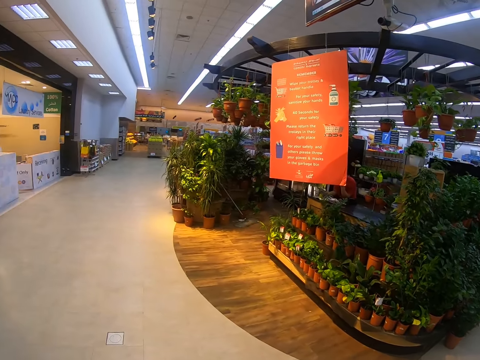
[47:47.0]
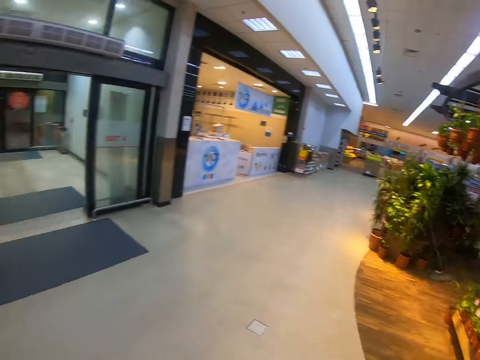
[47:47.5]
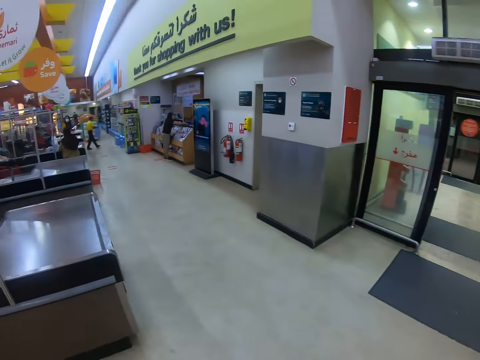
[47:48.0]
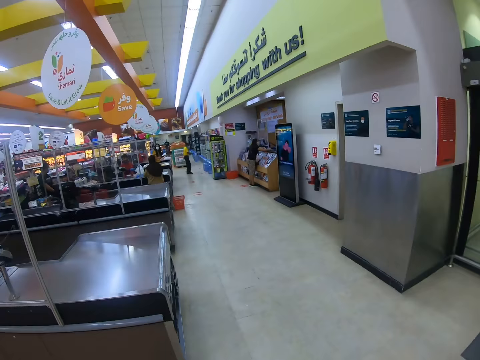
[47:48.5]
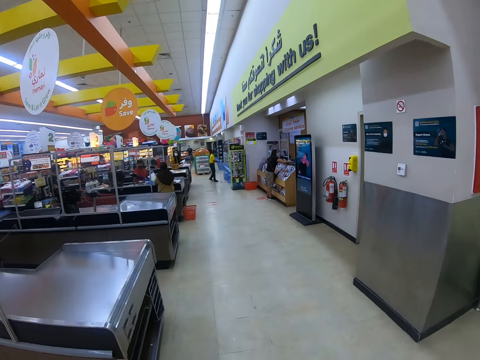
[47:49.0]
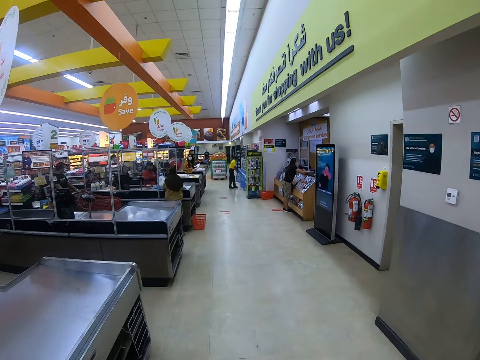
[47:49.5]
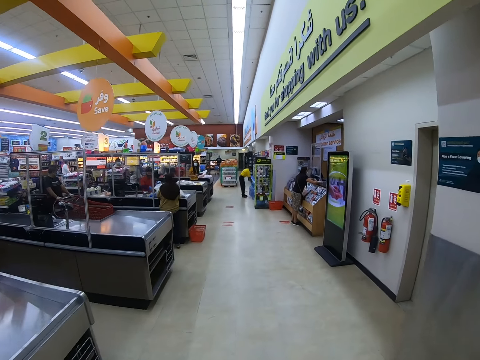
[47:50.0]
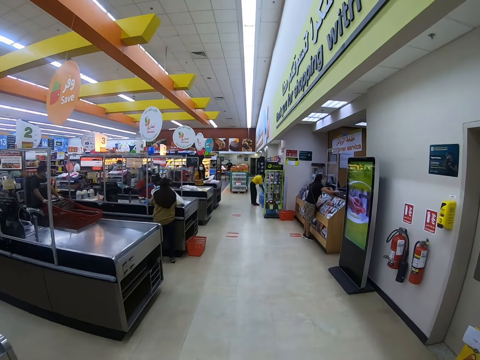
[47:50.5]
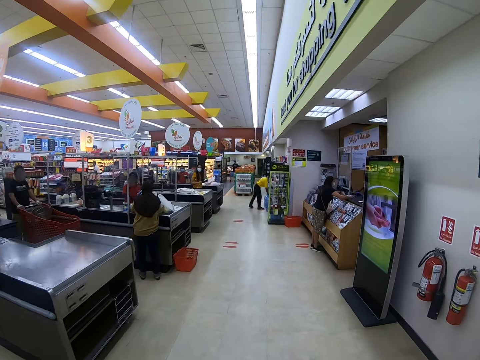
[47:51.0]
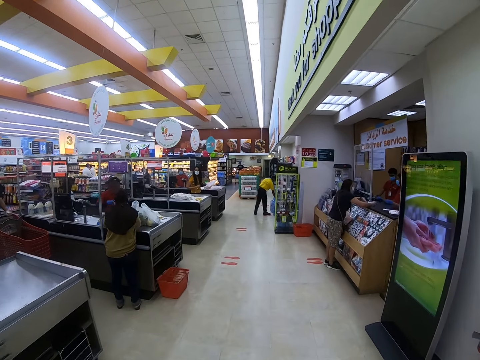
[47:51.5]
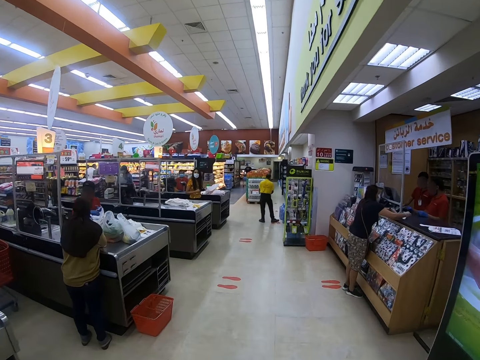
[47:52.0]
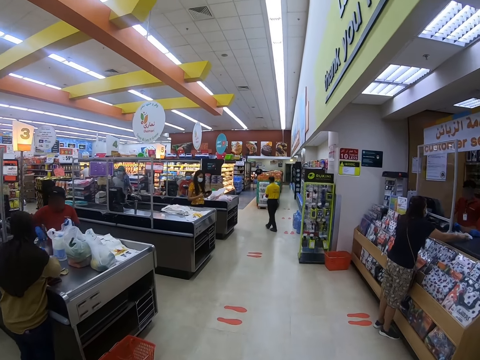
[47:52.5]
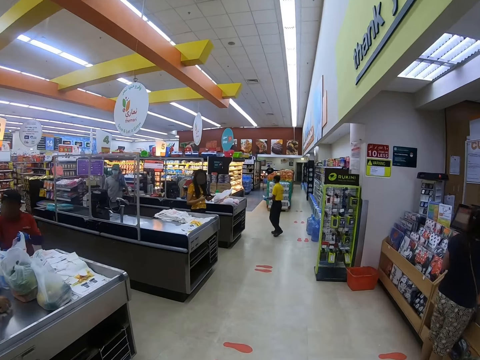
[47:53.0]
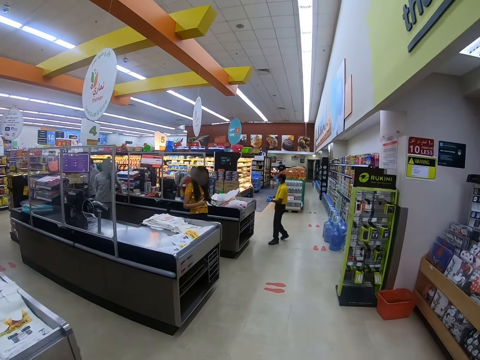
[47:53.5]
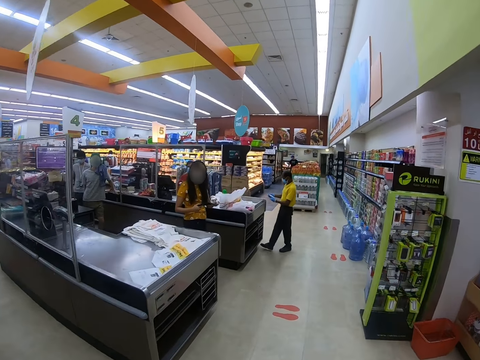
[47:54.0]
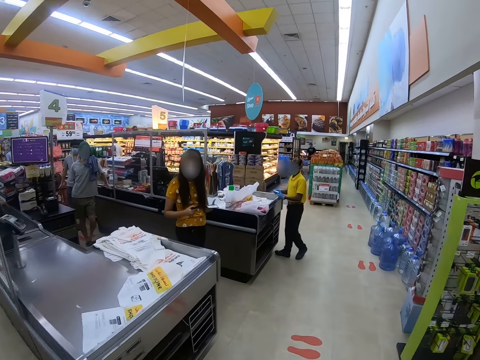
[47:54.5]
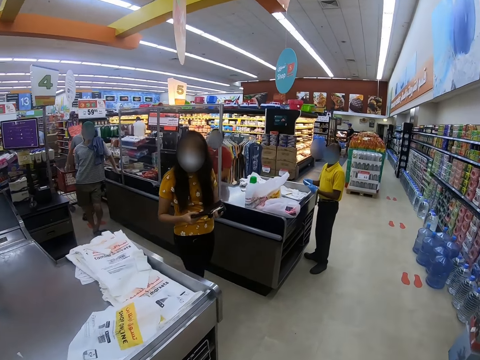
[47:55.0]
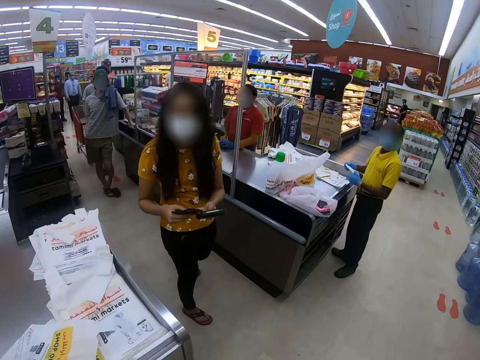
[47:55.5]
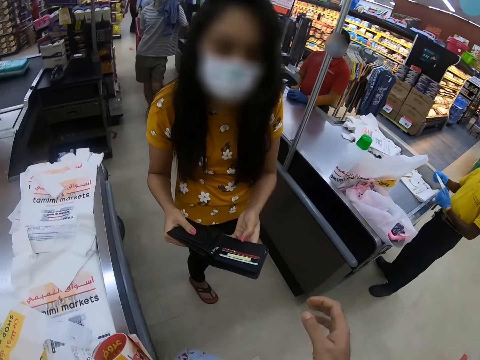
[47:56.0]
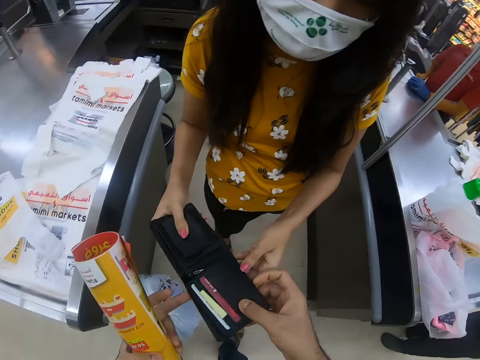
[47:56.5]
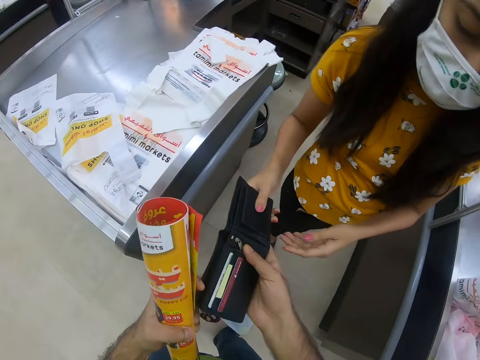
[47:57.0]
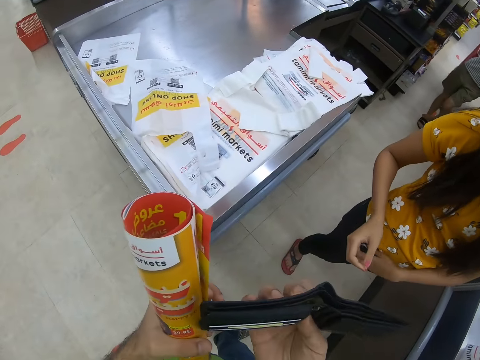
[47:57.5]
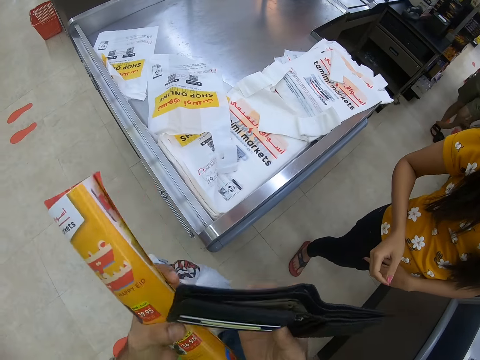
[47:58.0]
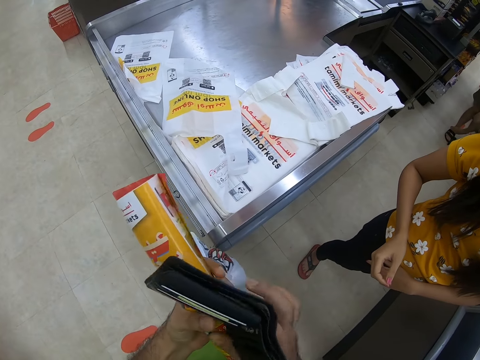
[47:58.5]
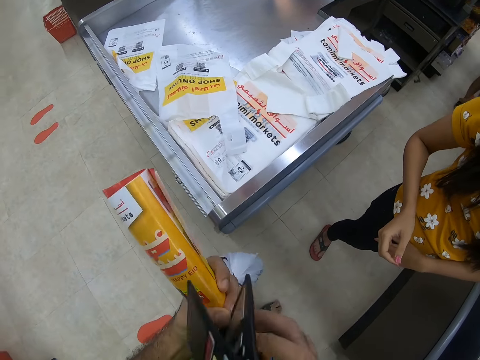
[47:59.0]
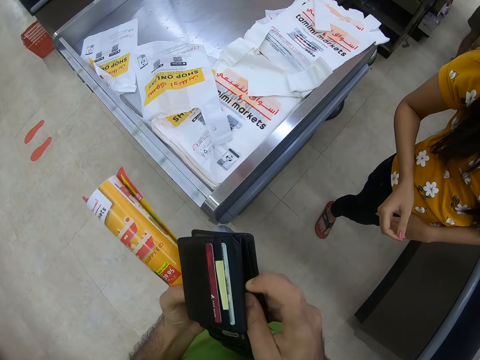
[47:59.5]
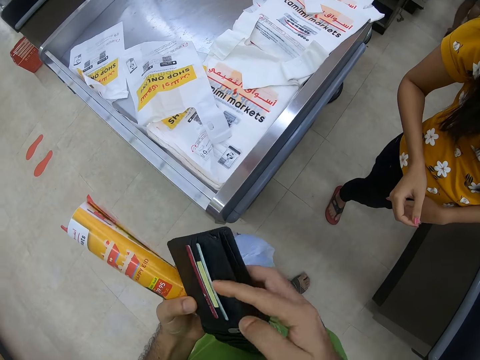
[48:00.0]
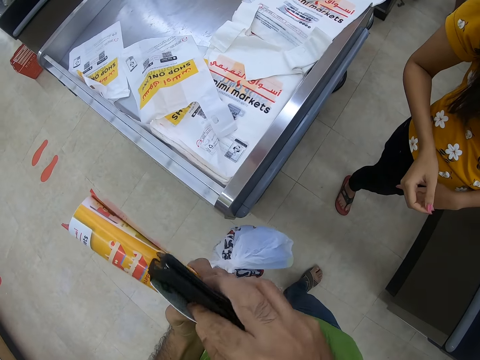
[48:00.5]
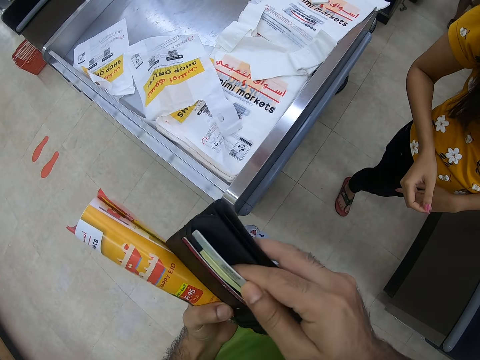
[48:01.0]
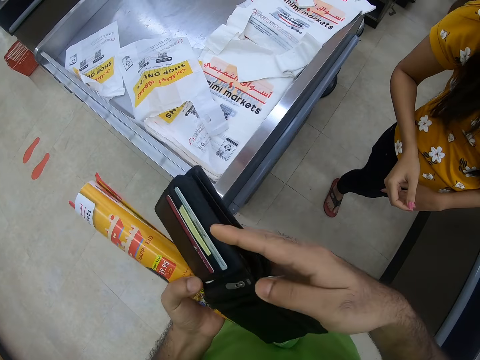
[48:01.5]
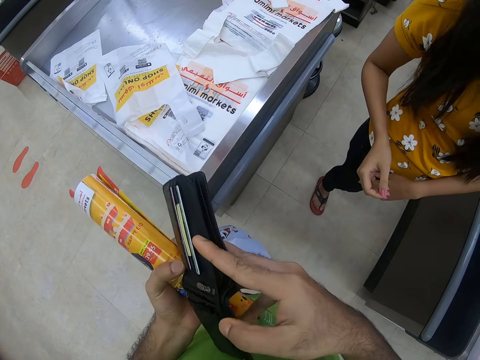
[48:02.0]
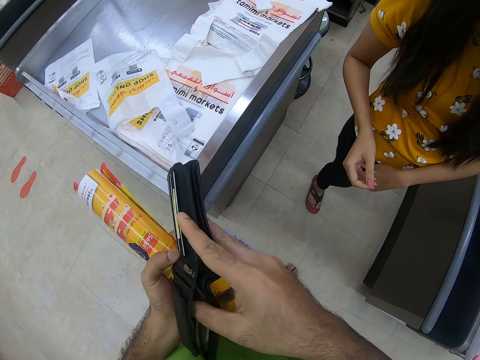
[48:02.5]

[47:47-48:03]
The camera wearer walks around the supermarket. They pick a wallet from a woman. They check in the wallet.

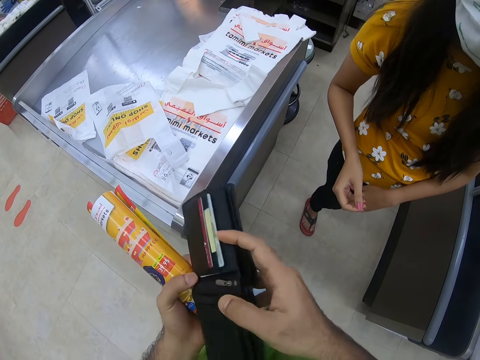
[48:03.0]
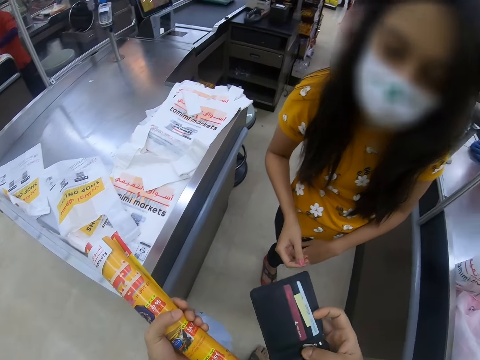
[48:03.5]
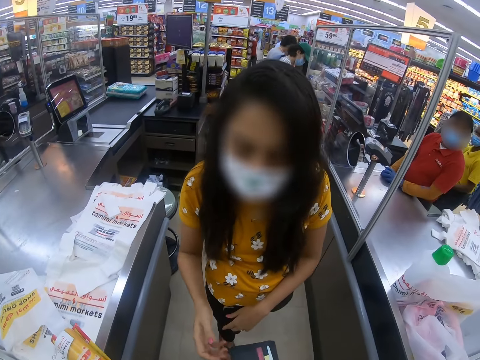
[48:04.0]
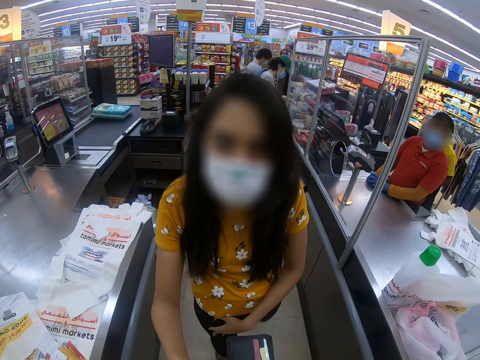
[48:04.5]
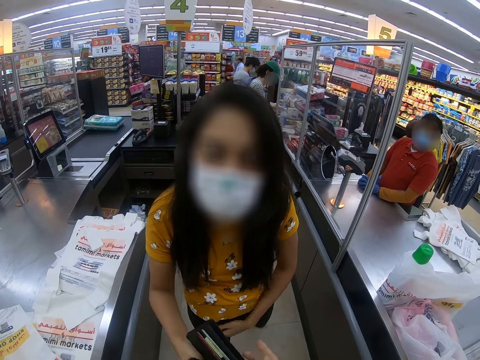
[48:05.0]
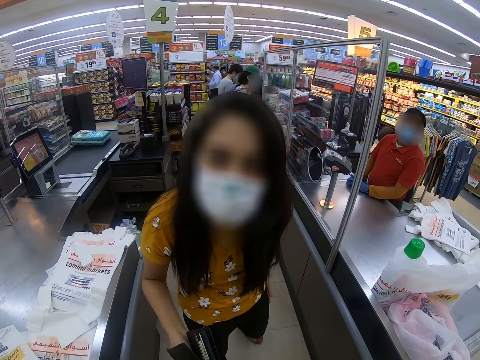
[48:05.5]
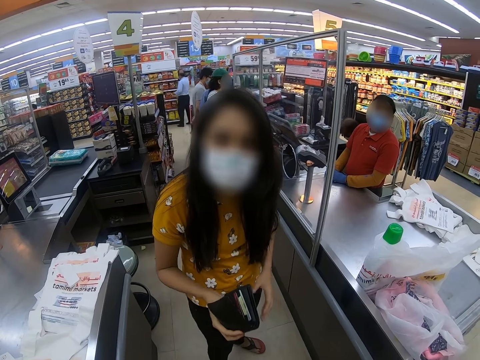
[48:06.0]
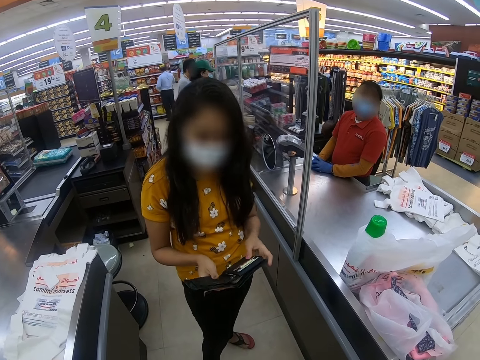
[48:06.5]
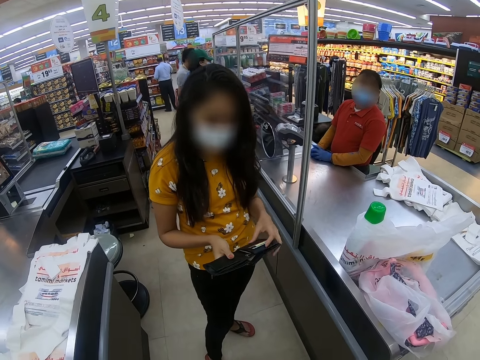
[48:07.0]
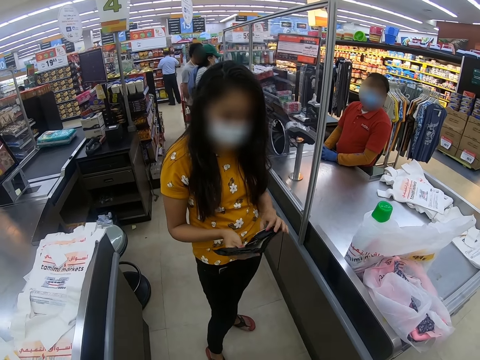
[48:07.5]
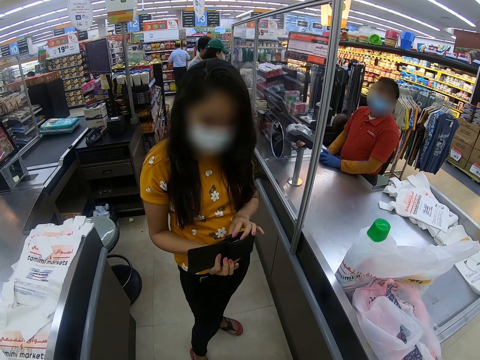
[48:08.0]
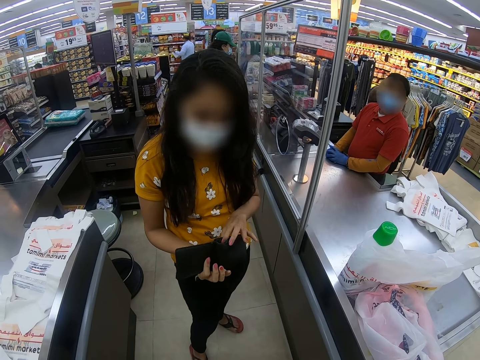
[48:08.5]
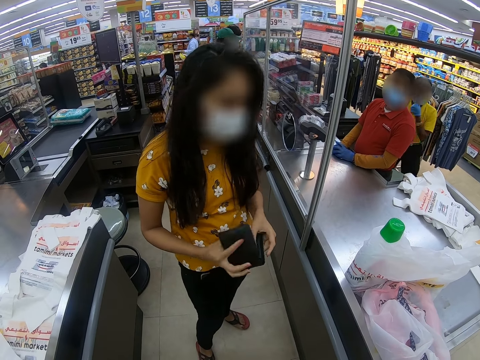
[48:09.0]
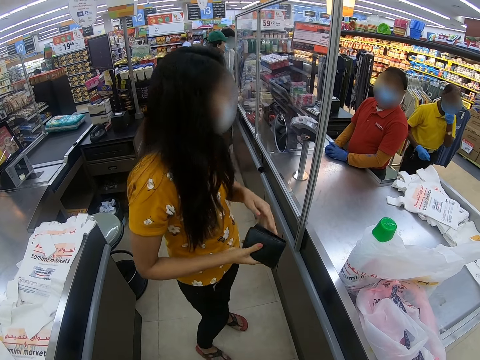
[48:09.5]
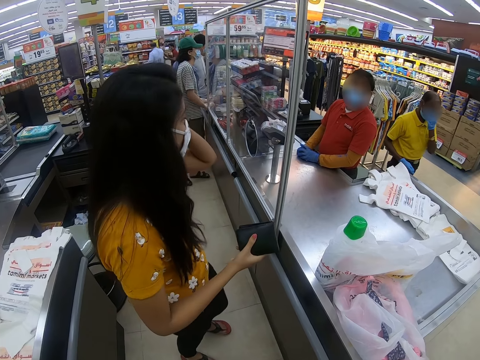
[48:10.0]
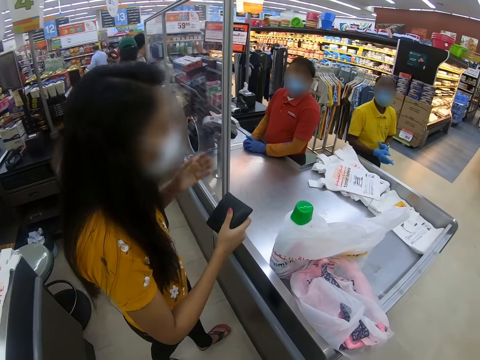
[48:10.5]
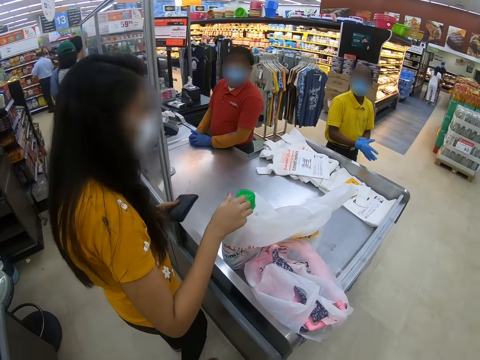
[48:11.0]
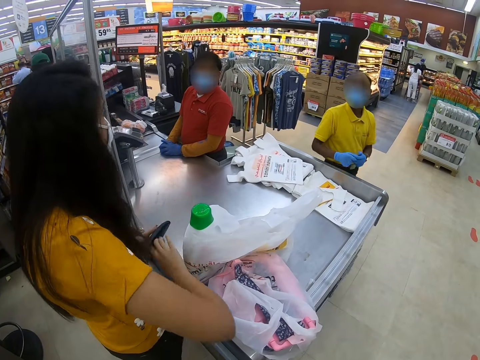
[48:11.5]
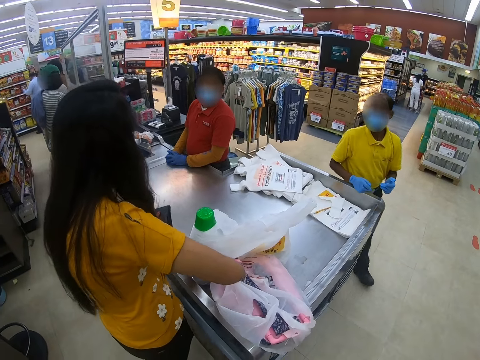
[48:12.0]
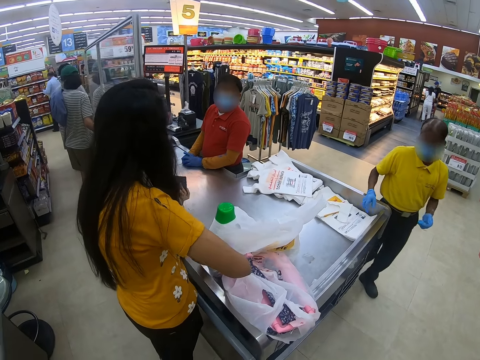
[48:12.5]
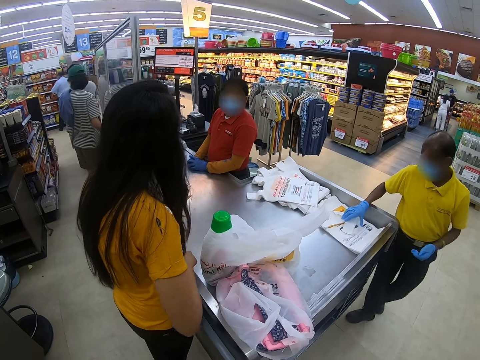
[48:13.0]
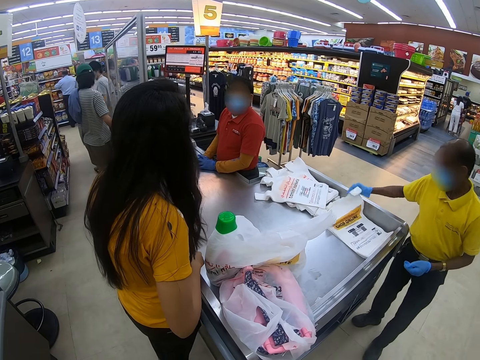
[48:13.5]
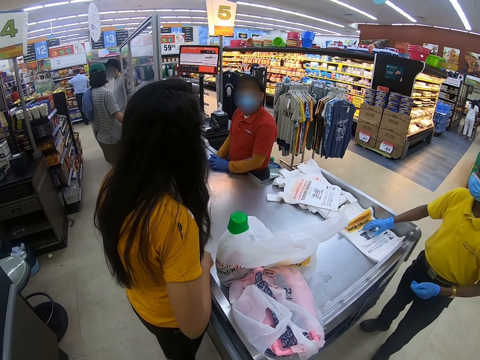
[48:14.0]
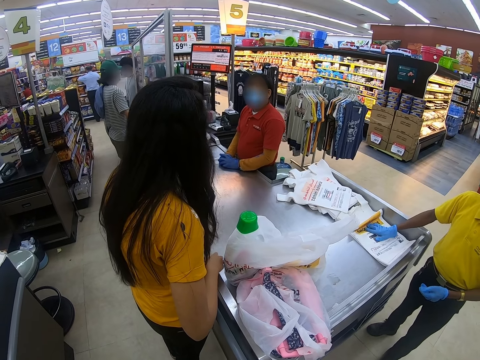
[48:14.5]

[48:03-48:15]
A woman picks the wallet from the camera wearer. The woman checks the wallet, straightens the hair, moves items on the counter and converses with a person.
